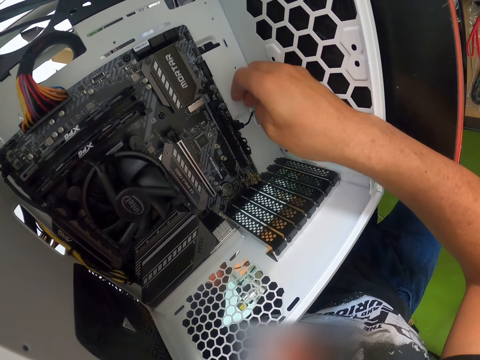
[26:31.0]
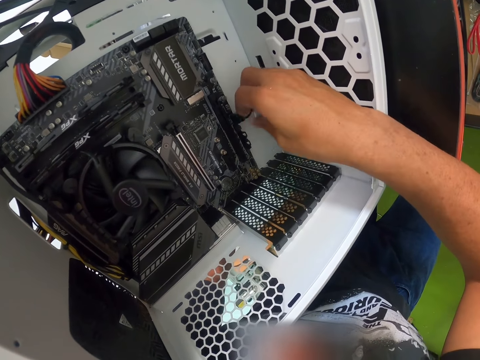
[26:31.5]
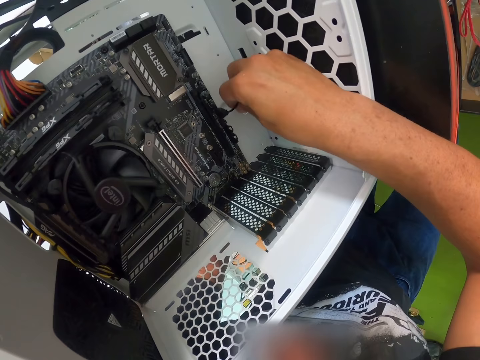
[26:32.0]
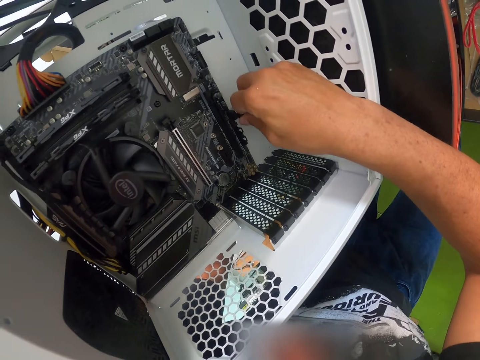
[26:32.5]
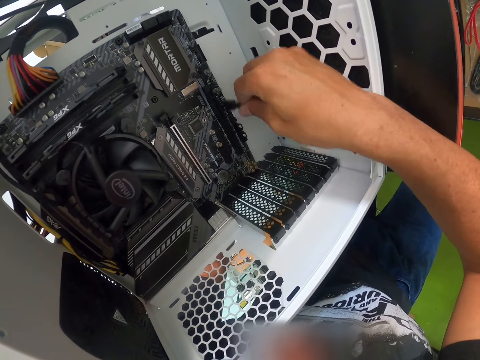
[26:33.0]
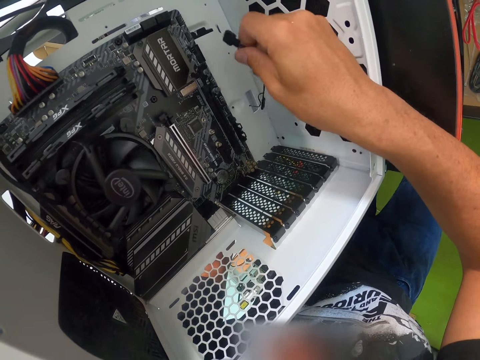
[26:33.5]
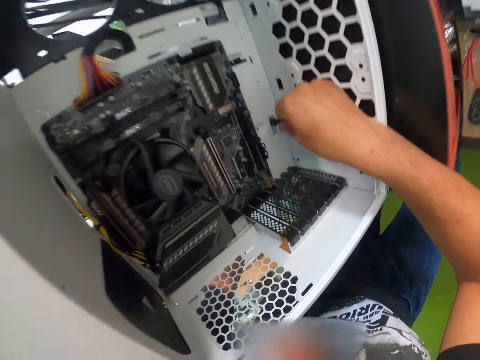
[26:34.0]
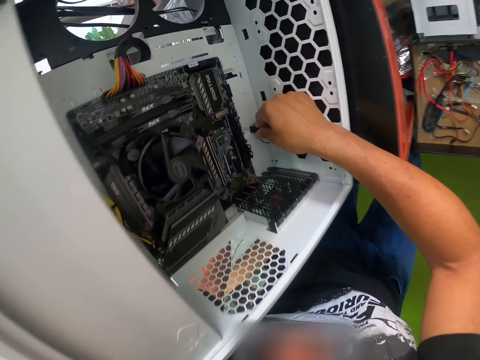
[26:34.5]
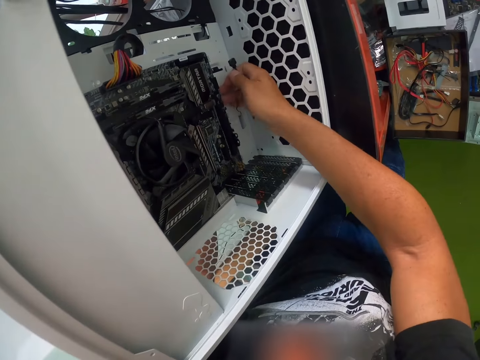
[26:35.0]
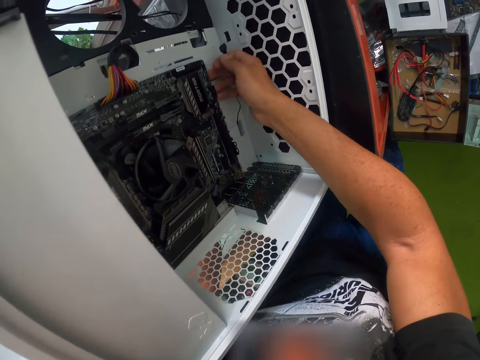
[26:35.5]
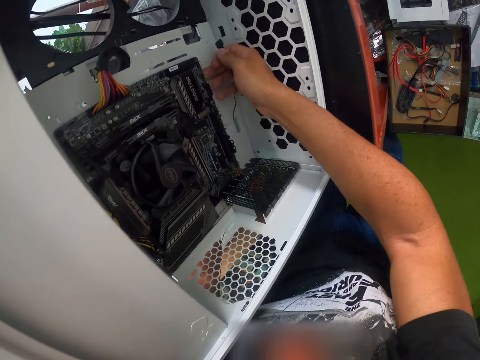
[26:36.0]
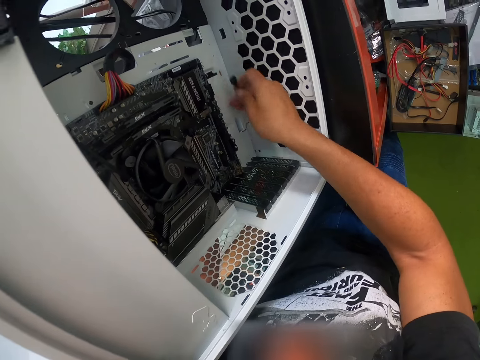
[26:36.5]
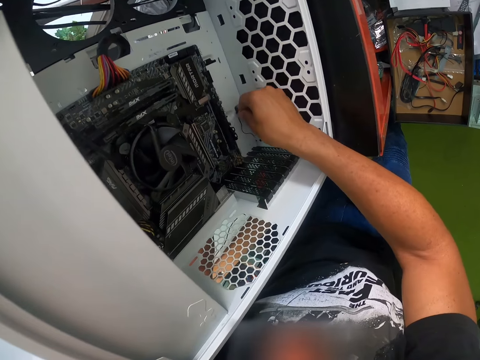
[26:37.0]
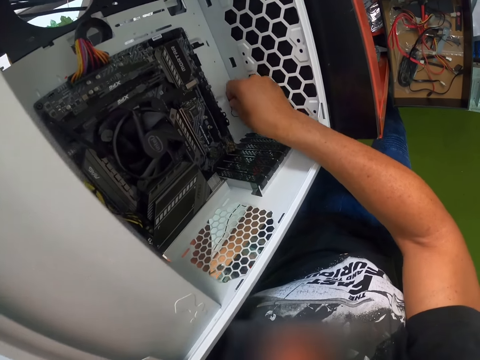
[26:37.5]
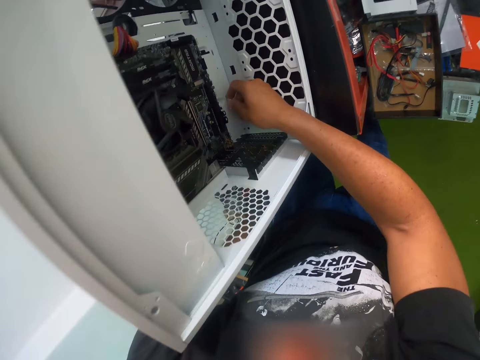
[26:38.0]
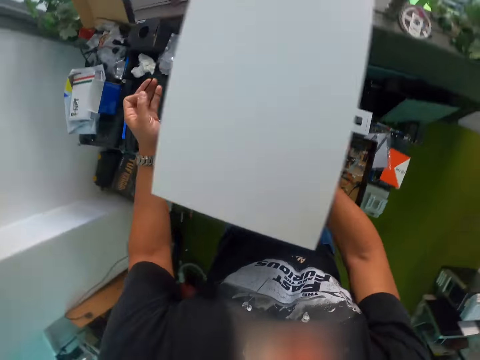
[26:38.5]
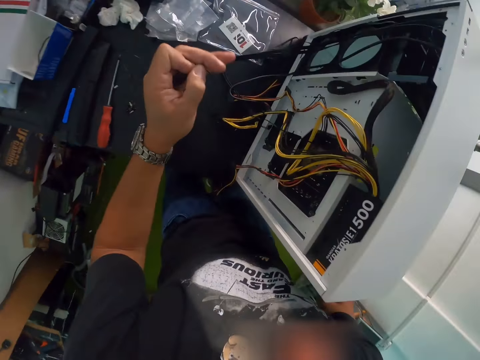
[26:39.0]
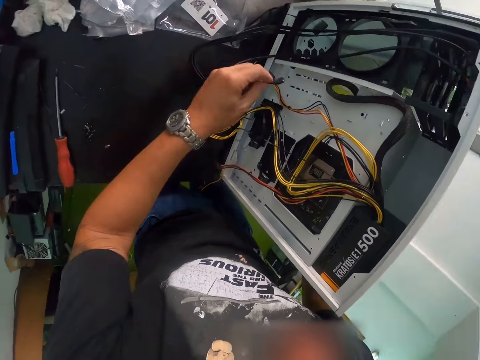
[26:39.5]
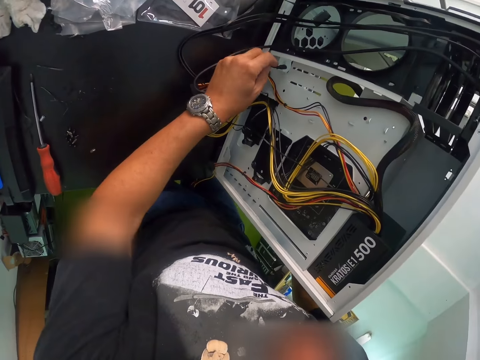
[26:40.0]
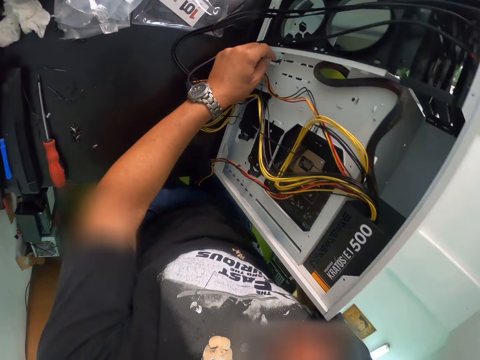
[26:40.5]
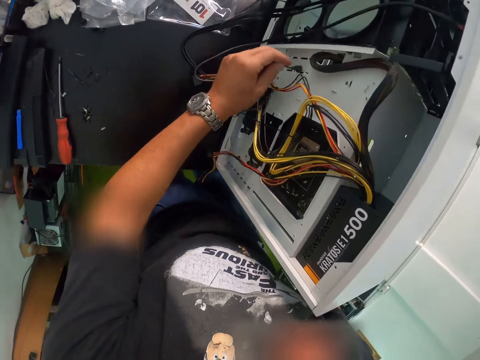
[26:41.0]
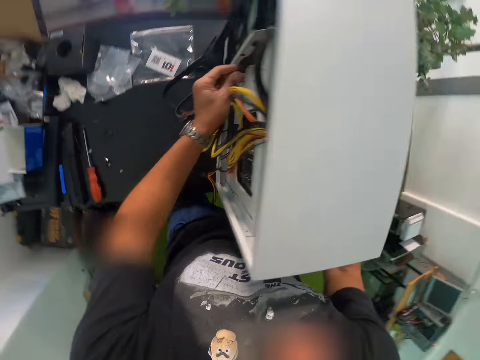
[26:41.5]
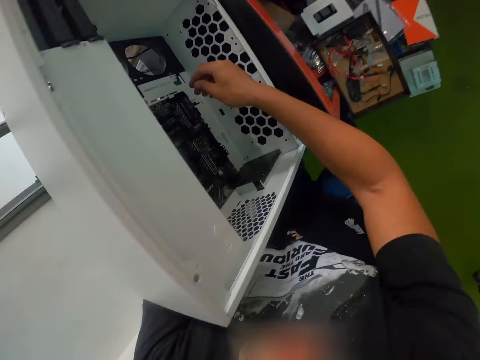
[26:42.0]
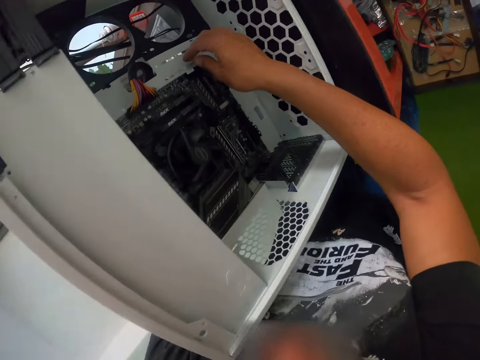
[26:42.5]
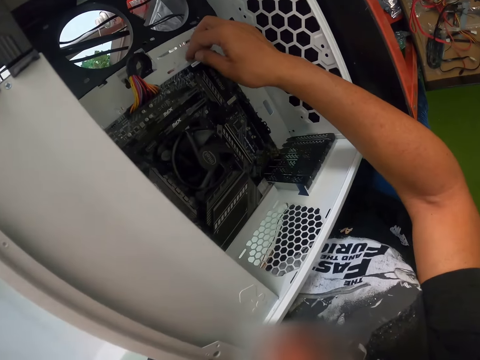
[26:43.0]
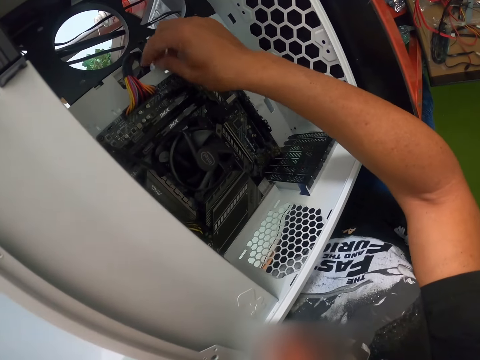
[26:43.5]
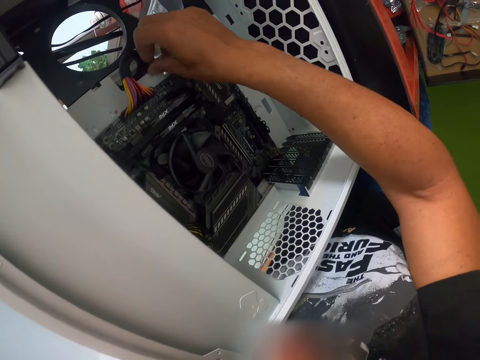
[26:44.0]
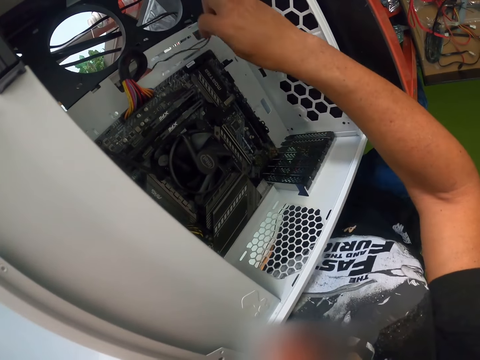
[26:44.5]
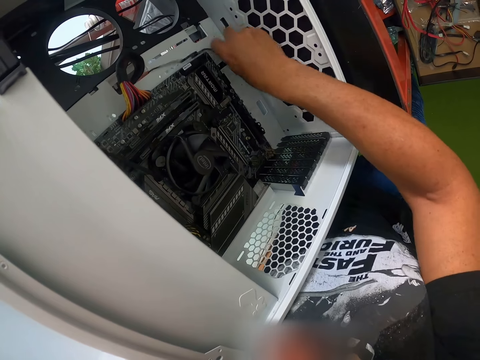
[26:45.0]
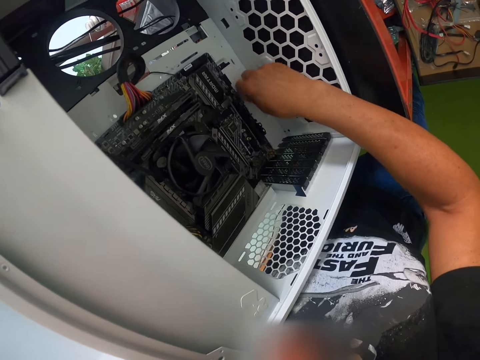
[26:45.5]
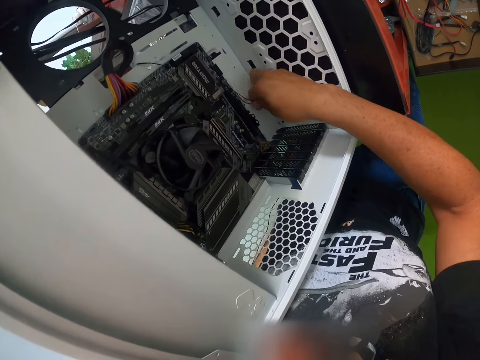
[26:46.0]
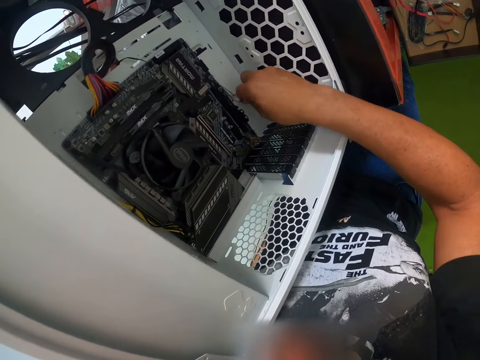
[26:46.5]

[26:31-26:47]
The camera wearer unplugs the wire connector from the computer case with his right hand. He touches the computer motherboard in the computer case with his right hand. He passes the wire connector through the computer case with his right hand. He passes the wire connector through the computer case with his left hand. He pulls out the wire connector from the computer case with his right hand.

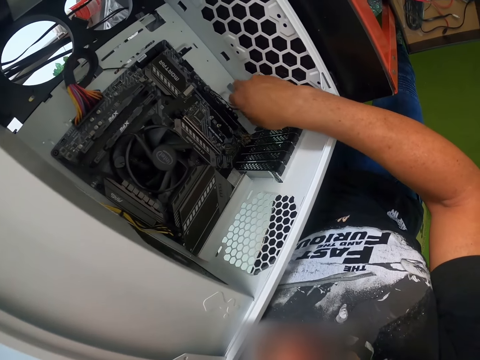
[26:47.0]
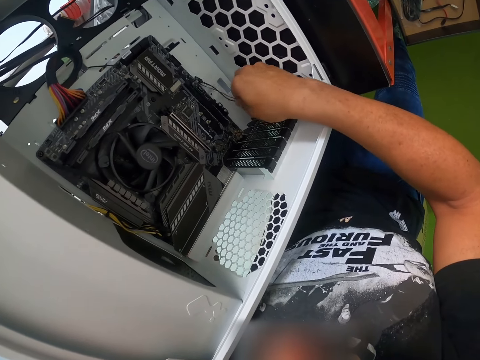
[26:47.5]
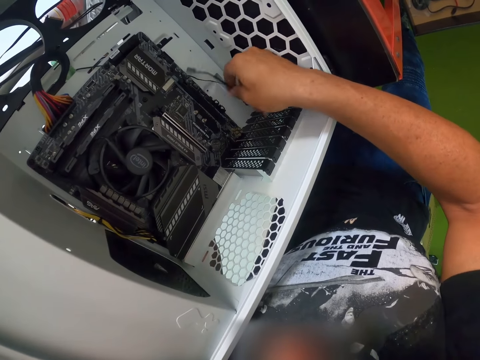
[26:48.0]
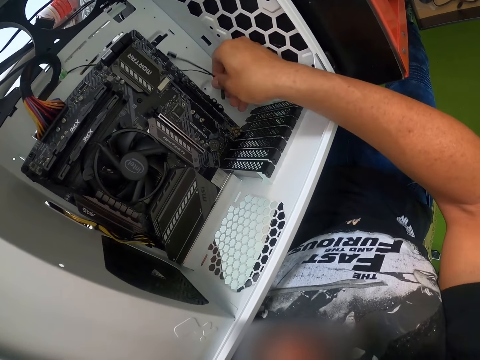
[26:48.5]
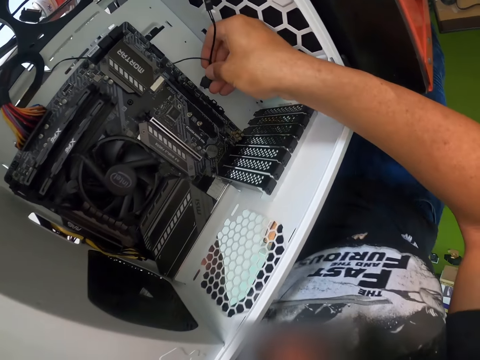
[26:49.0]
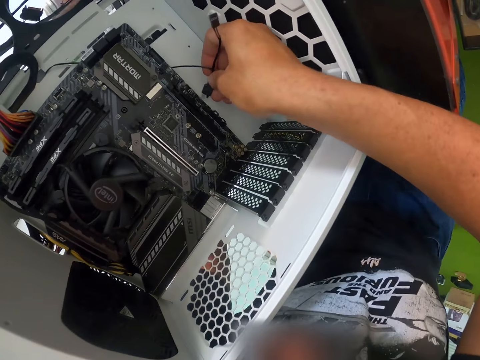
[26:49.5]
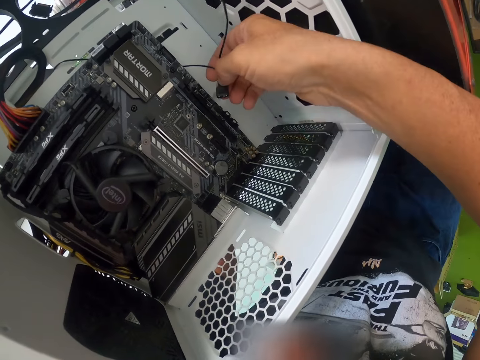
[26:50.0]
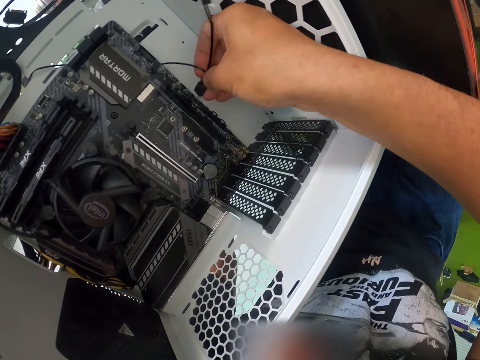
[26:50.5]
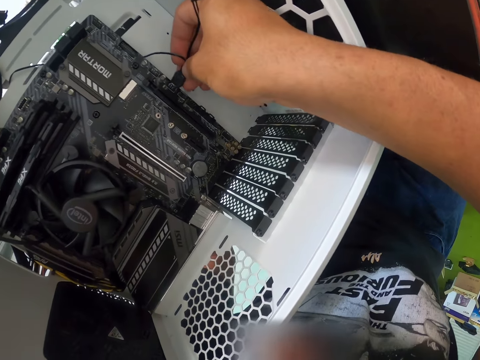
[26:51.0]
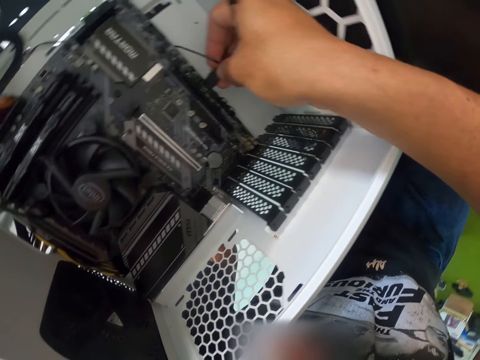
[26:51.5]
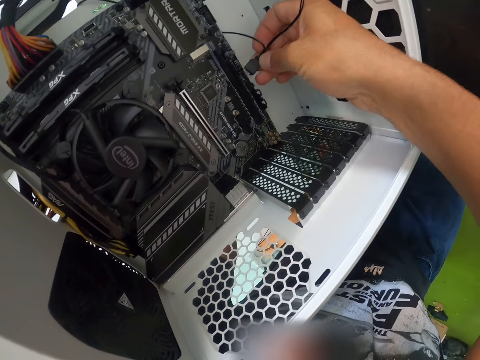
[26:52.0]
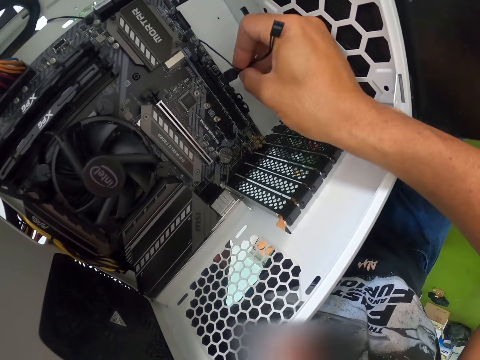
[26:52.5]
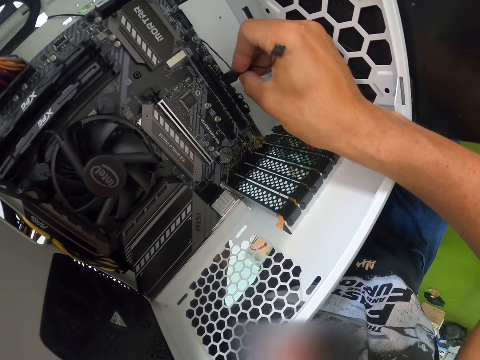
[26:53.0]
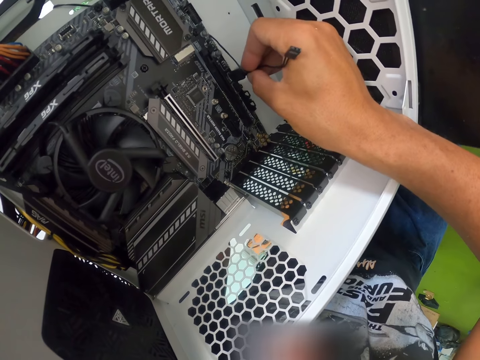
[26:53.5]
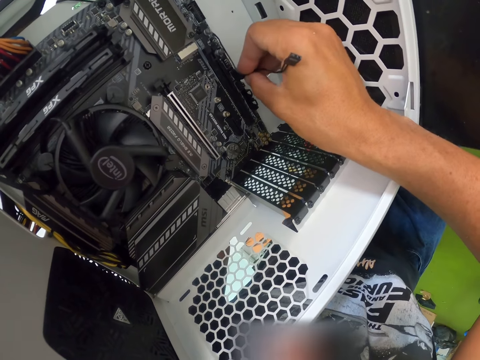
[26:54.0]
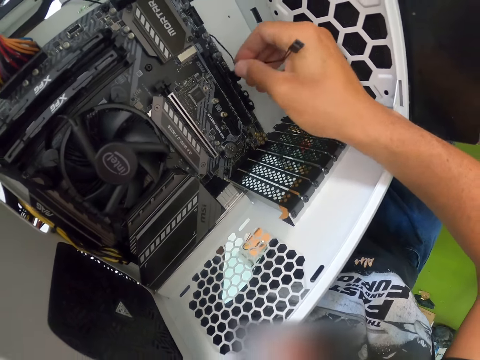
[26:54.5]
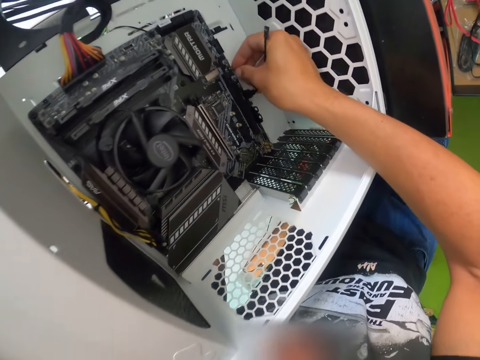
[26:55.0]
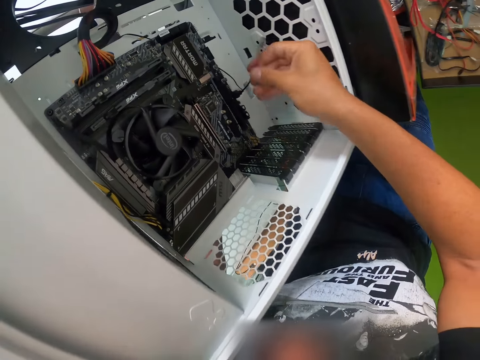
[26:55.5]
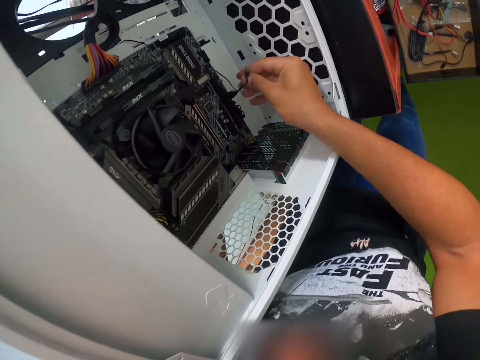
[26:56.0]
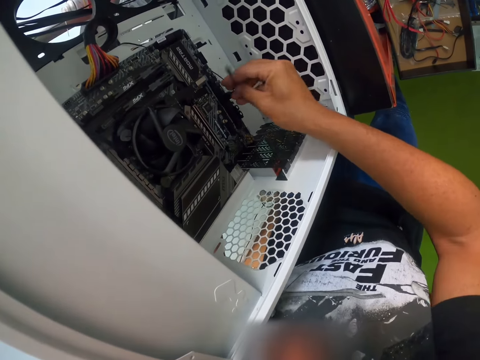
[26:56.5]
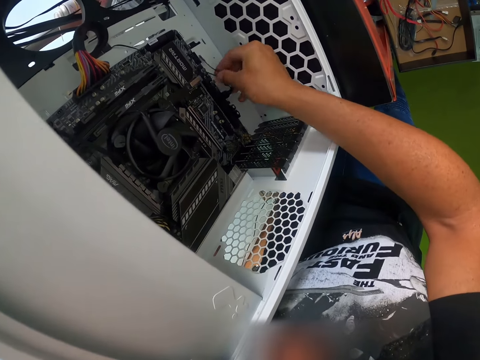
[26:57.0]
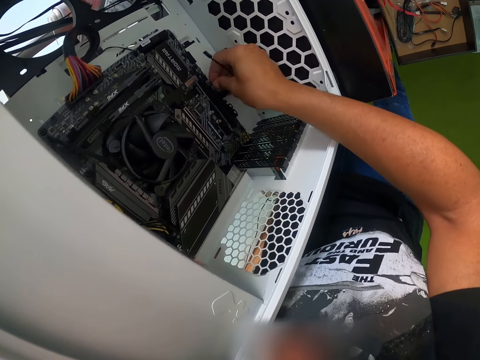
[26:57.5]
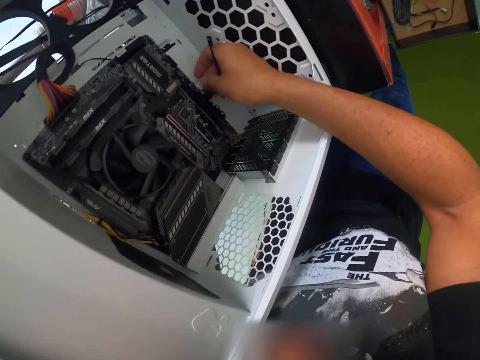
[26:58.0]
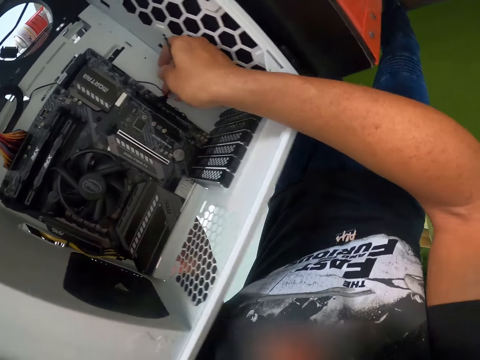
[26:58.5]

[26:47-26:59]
The camera wearer plugs the wire connector into the computer case with his right hand. He arranges the bunch of wires in the computer case with his right hand.
